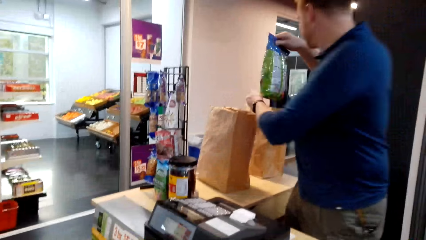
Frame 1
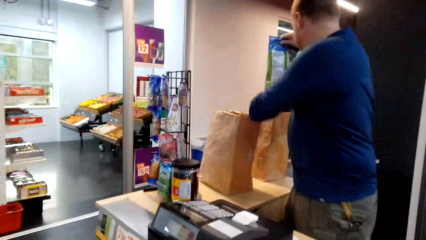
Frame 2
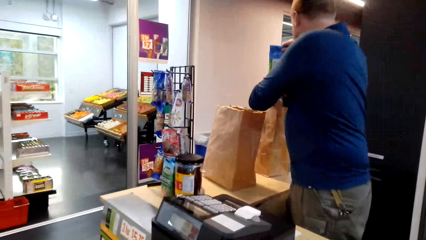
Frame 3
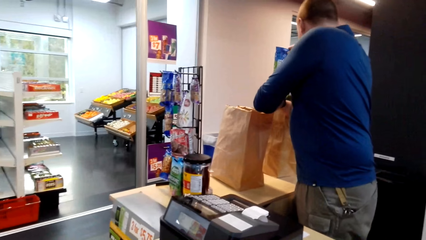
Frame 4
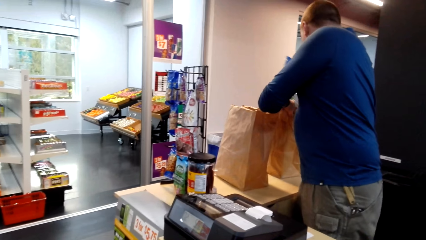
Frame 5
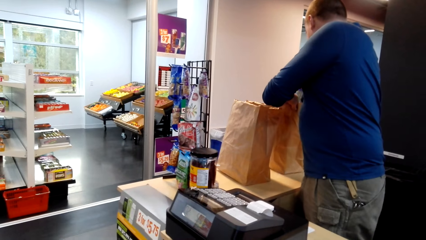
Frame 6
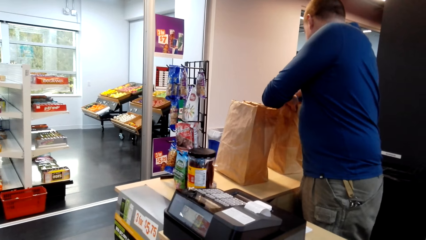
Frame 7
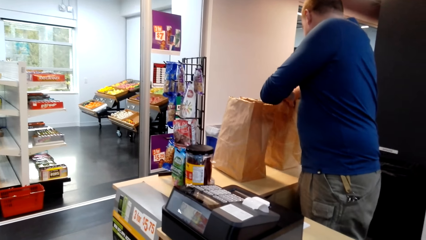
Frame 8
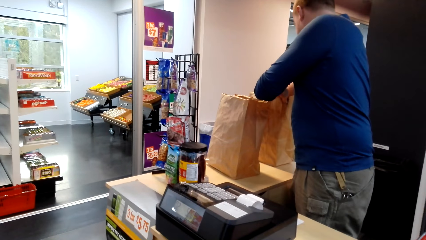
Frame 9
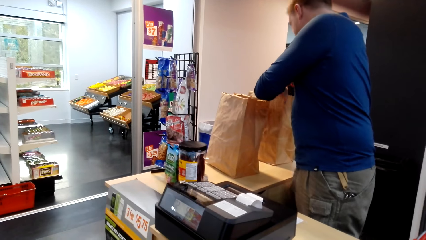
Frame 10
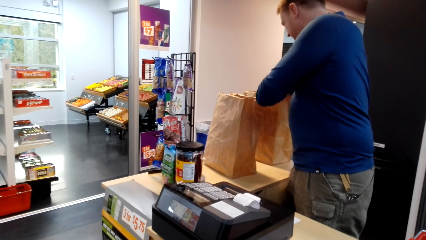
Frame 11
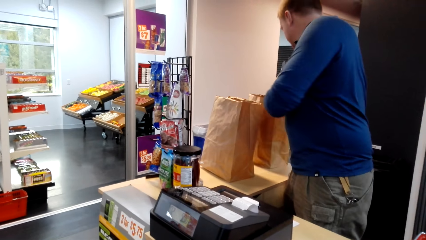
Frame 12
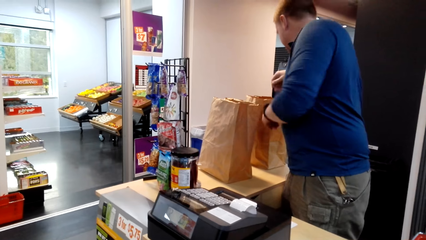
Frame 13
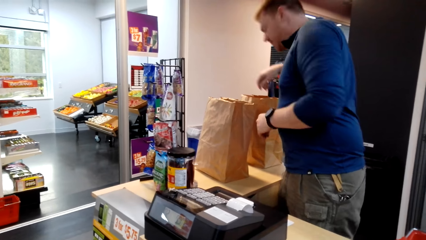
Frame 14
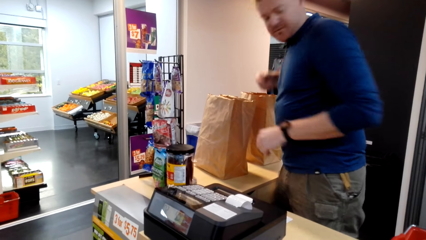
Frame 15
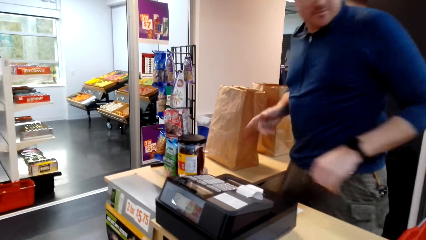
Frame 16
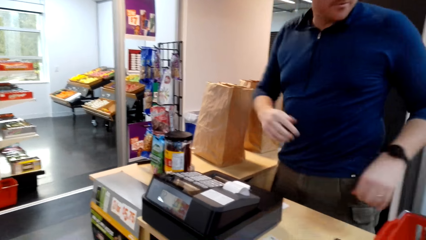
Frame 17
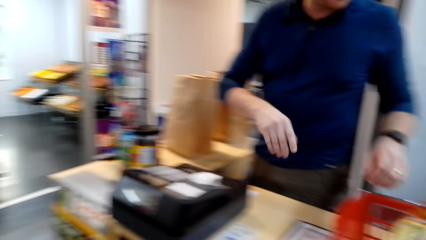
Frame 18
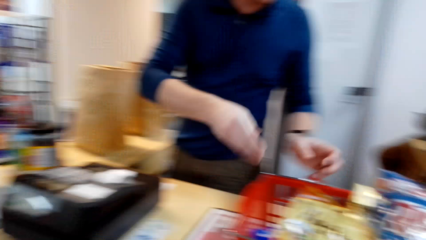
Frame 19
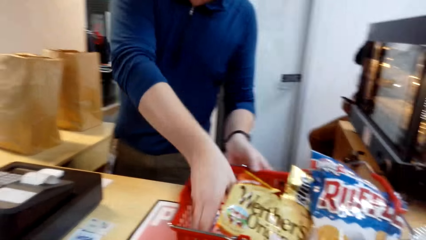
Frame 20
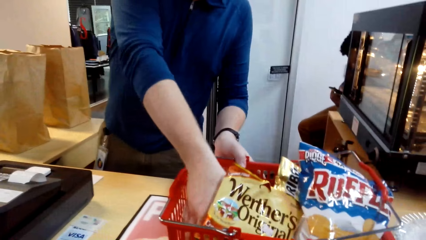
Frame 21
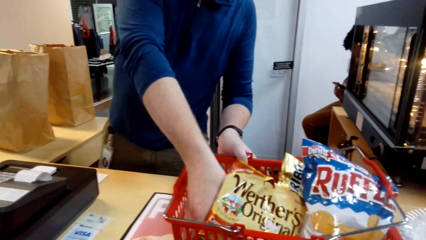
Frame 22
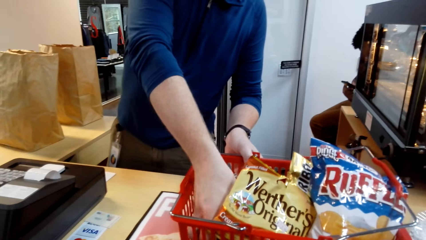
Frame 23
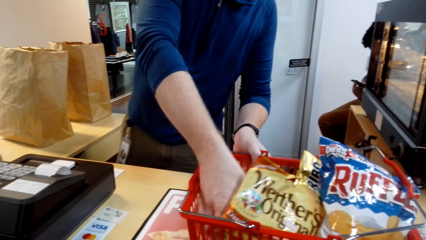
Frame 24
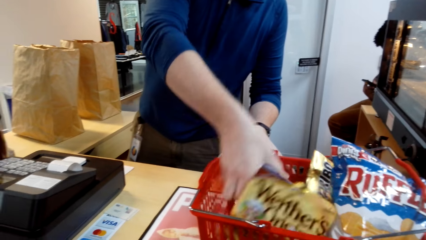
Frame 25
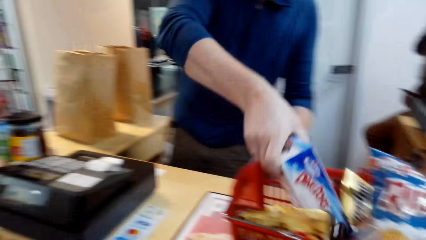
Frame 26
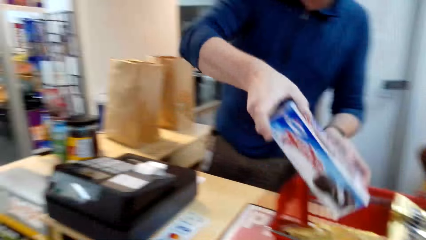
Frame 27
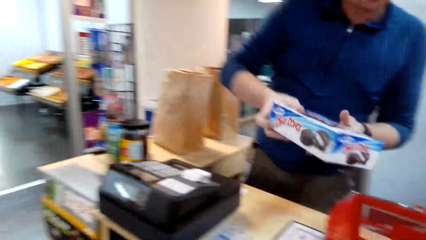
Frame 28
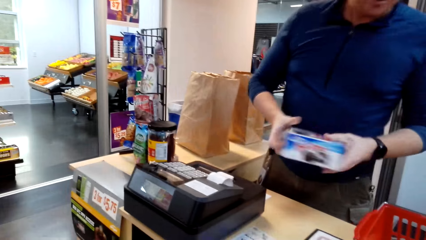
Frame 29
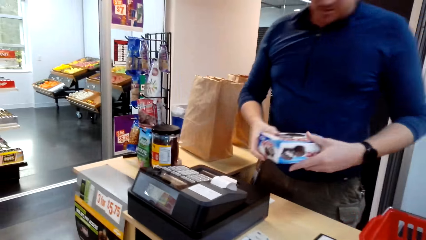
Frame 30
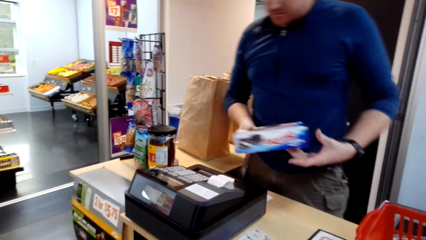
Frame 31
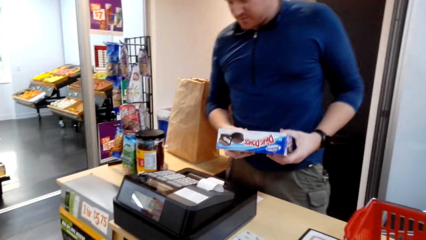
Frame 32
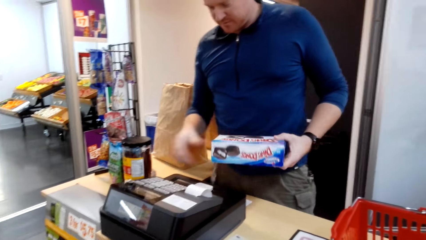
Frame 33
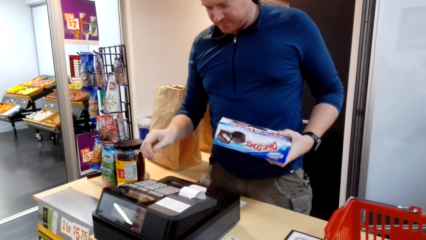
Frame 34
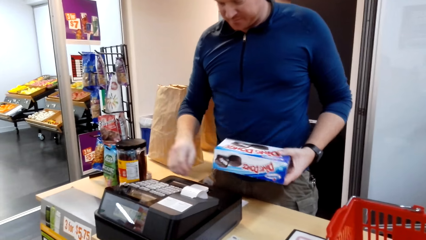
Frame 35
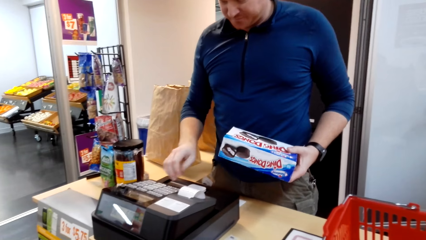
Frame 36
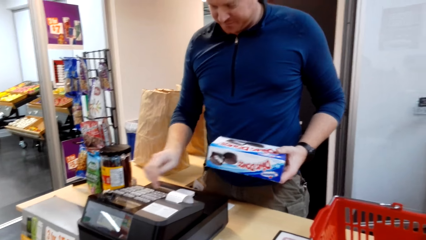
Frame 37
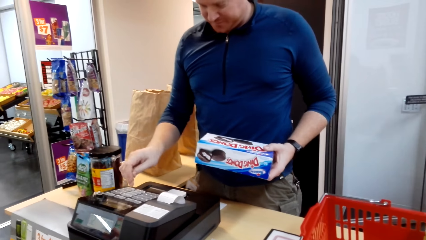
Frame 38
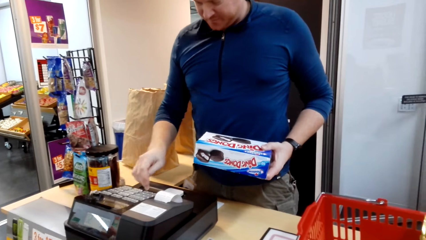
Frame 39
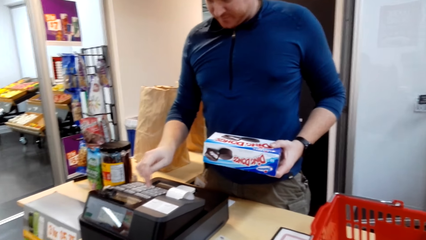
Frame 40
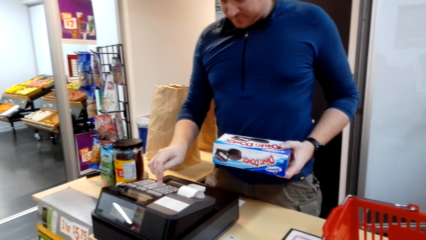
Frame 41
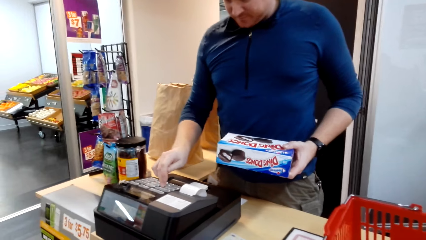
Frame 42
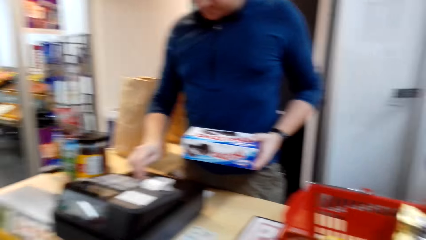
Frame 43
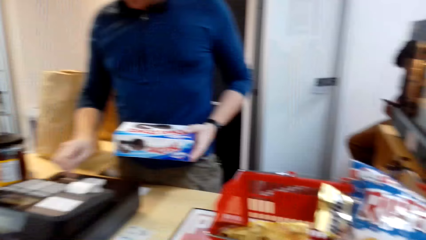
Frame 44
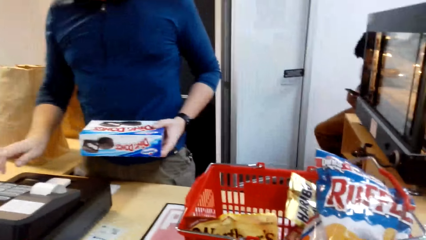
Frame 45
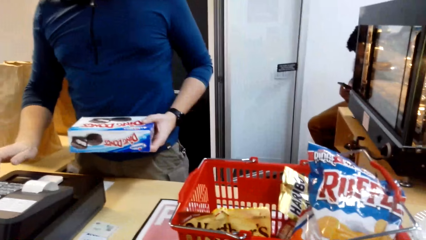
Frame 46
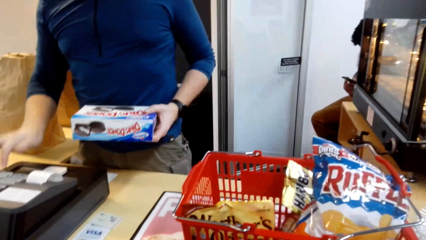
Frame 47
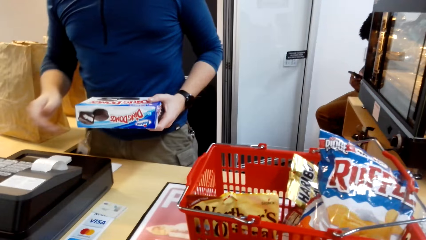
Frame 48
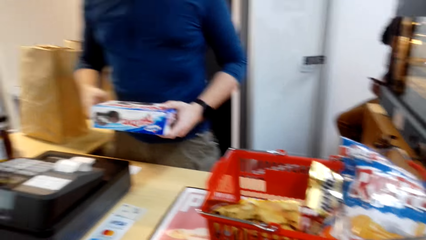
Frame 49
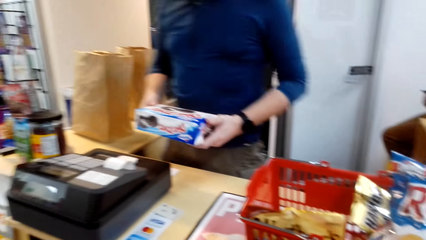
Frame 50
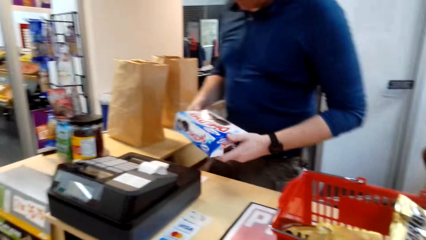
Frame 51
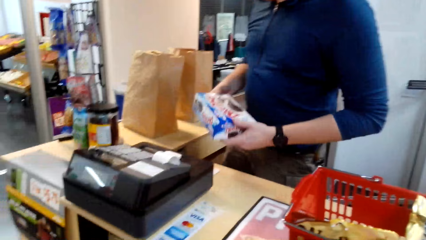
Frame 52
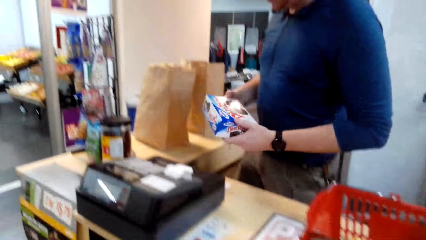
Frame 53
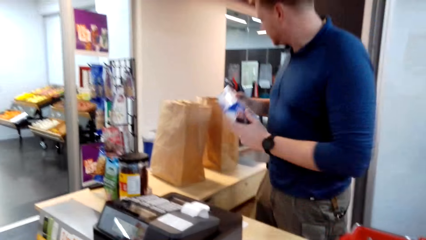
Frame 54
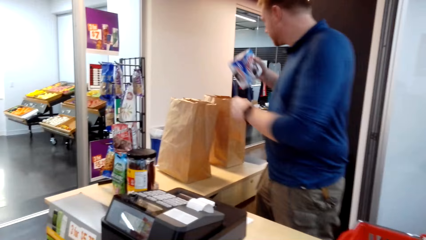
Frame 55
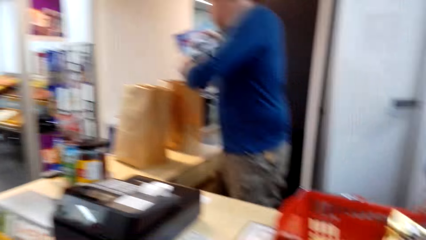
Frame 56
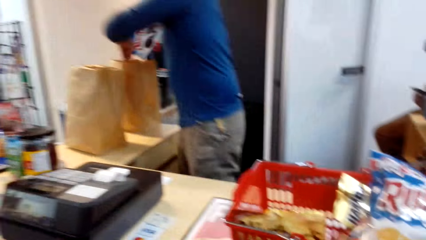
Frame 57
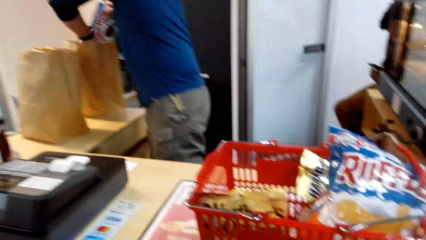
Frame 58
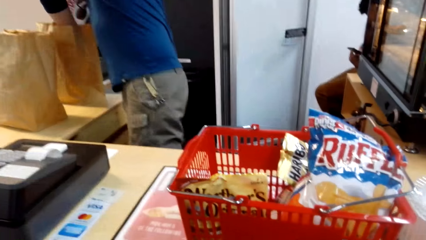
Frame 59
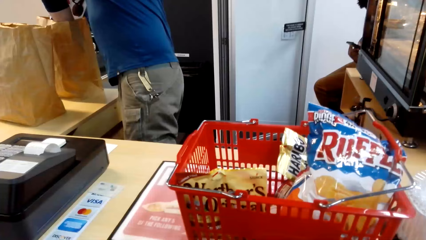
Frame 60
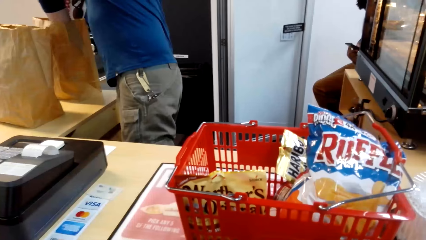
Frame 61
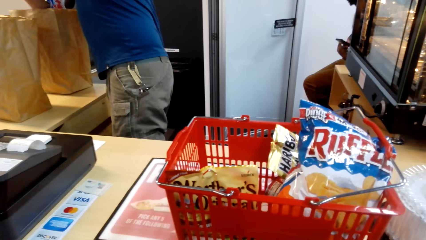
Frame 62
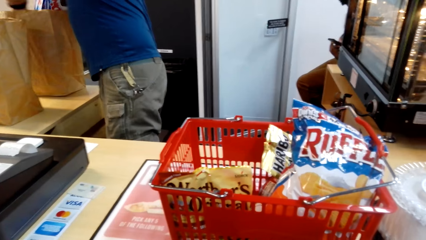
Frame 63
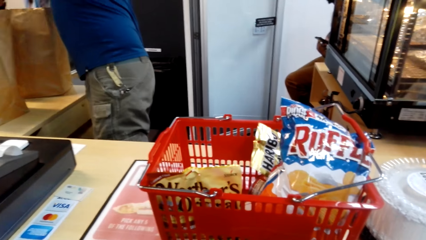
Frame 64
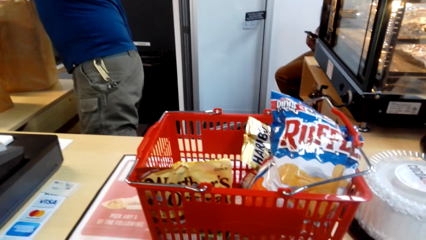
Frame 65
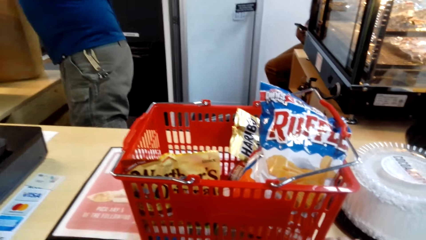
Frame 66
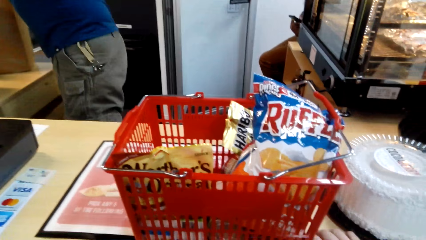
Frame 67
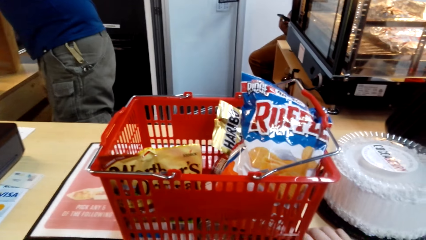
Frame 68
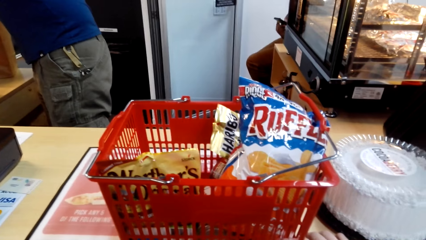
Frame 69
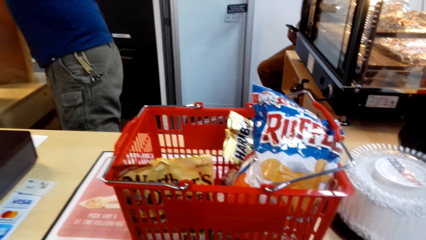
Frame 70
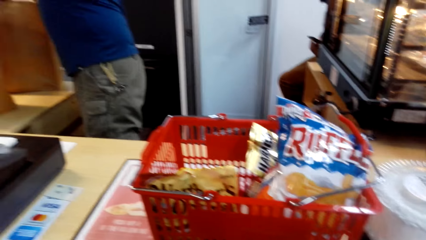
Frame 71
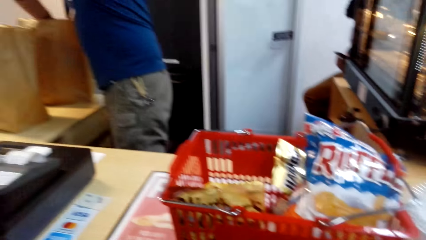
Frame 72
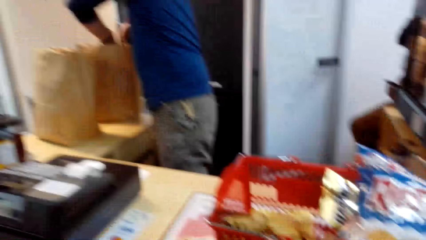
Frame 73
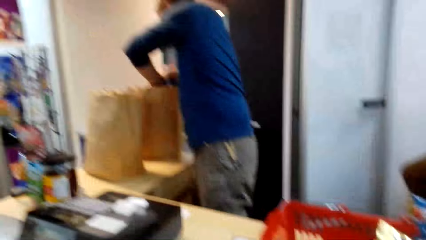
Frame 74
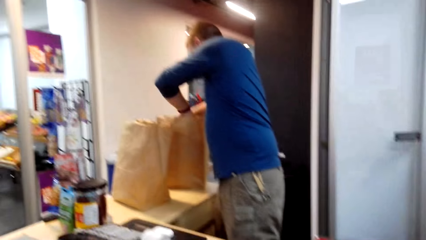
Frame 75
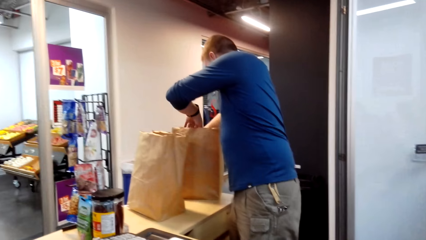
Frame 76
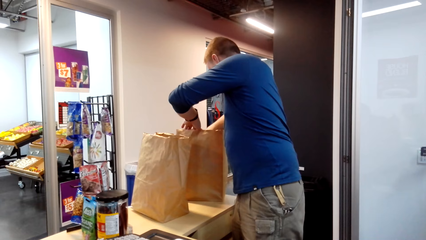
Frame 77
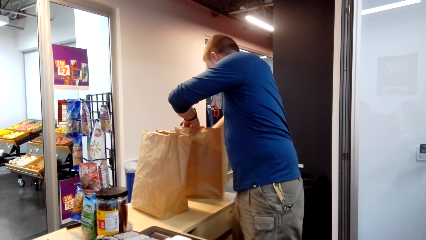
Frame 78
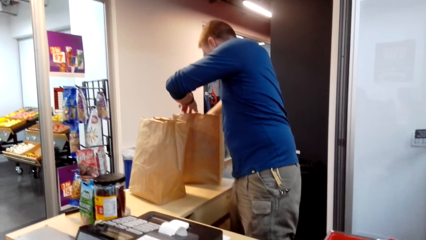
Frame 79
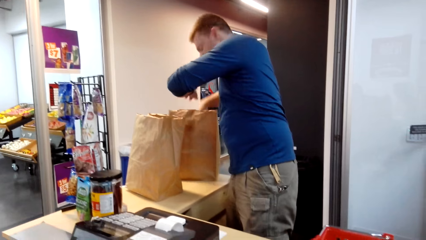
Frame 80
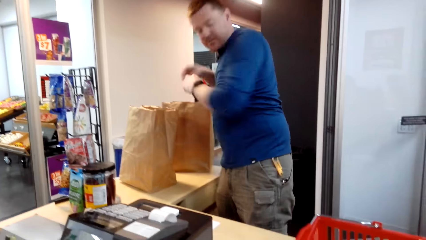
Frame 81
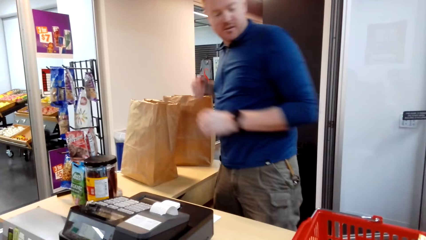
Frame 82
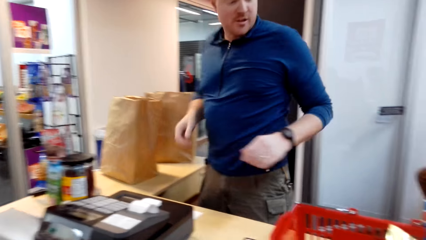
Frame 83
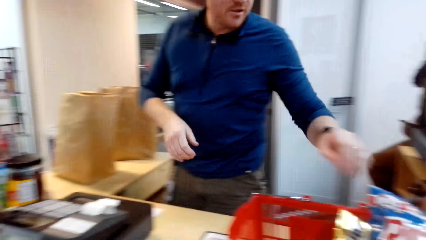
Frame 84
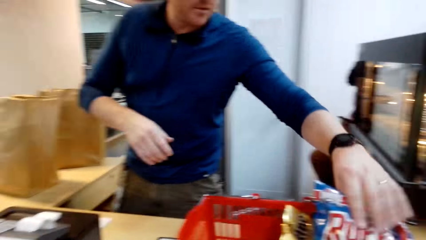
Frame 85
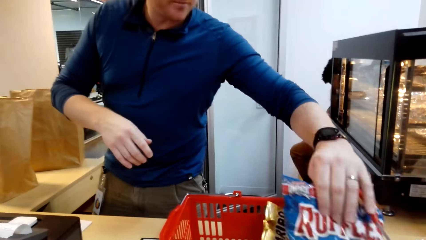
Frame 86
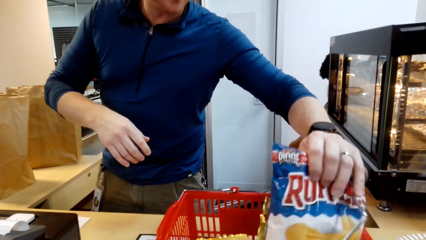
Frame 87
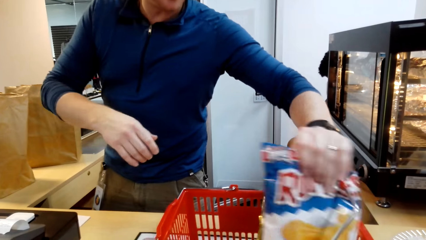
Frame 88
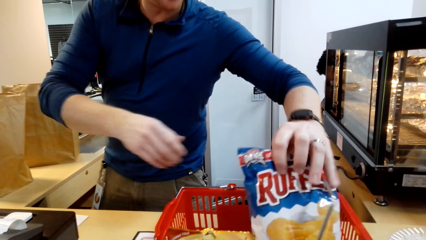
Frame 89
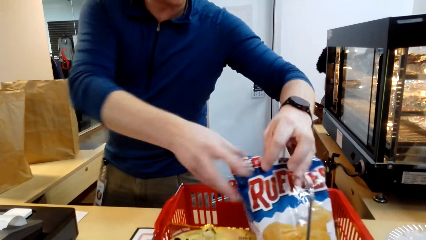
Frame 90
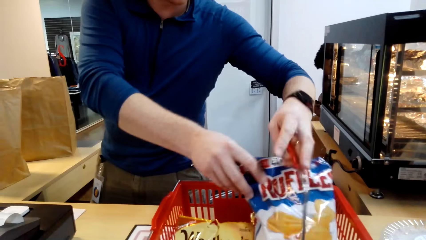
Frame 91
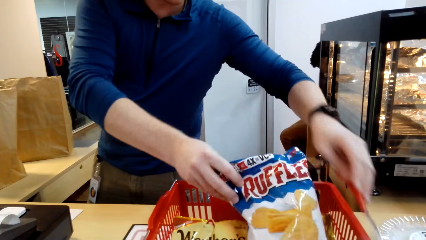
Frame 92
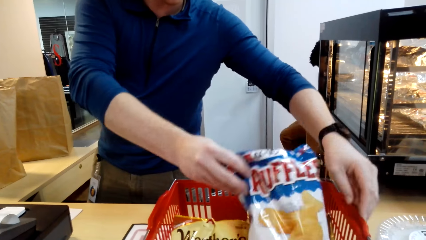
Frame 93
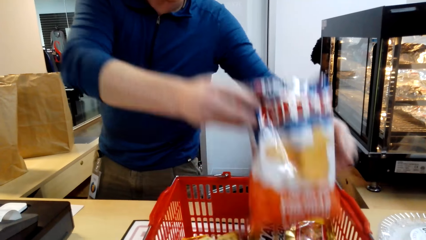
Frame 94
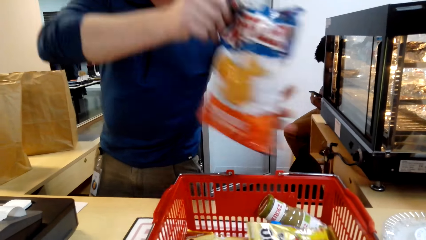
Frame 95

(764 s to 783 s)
The cashier puts the packet in the brown shopping bag and packs the goods in packing paper. The cashier picks up a packet from the shopping basket, dials on the cash register and puts the packet in the brown shopping bag. The cashier picks up a packet from the shopping basket.
